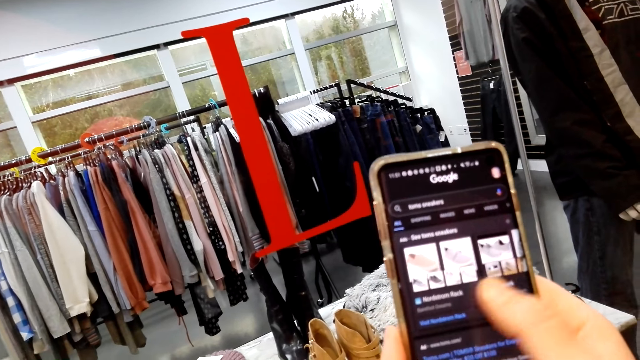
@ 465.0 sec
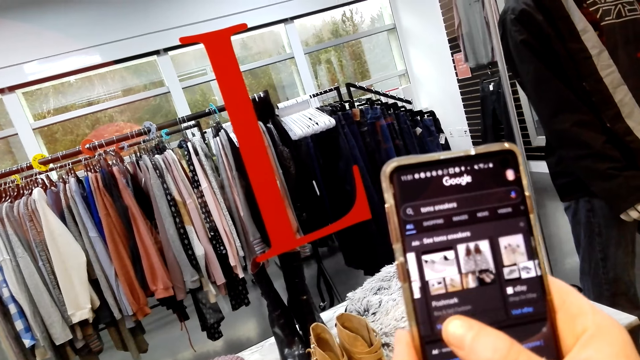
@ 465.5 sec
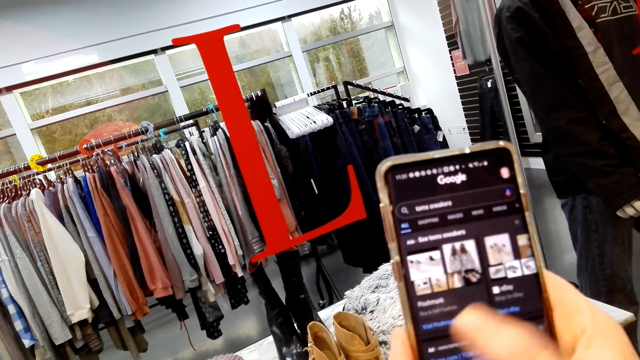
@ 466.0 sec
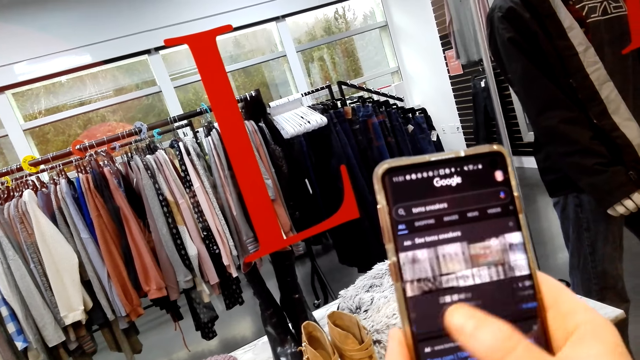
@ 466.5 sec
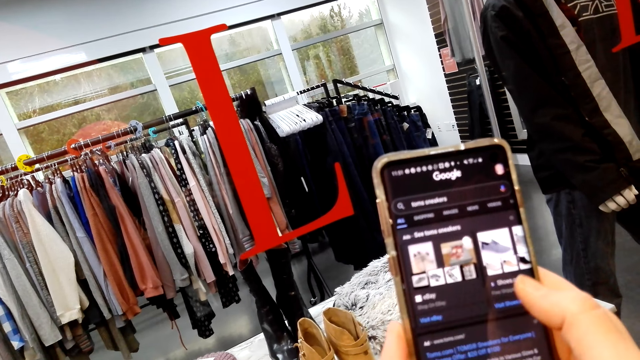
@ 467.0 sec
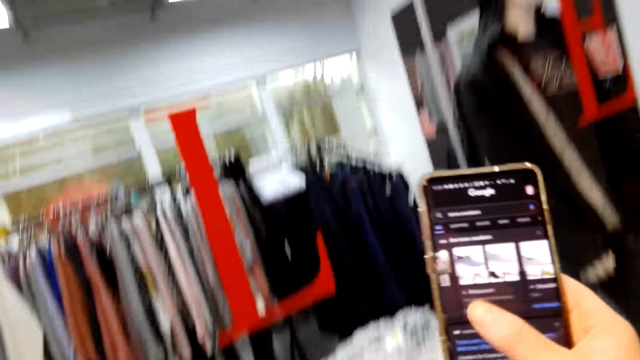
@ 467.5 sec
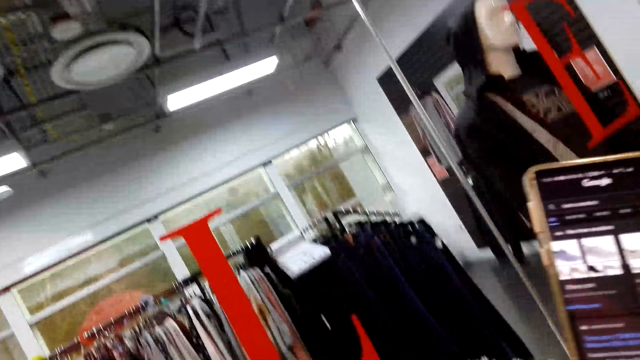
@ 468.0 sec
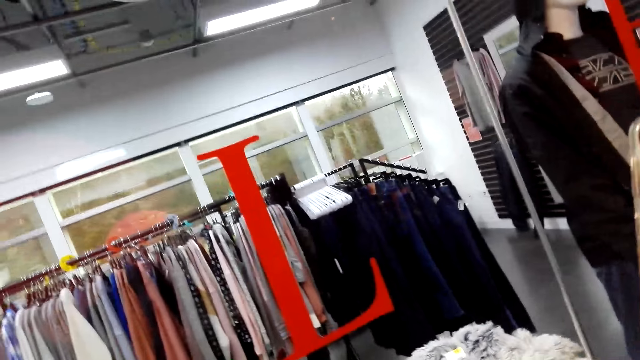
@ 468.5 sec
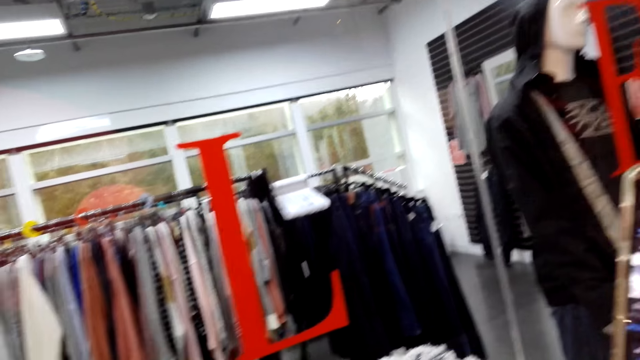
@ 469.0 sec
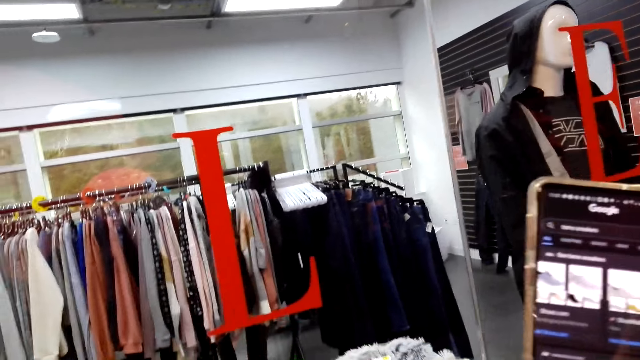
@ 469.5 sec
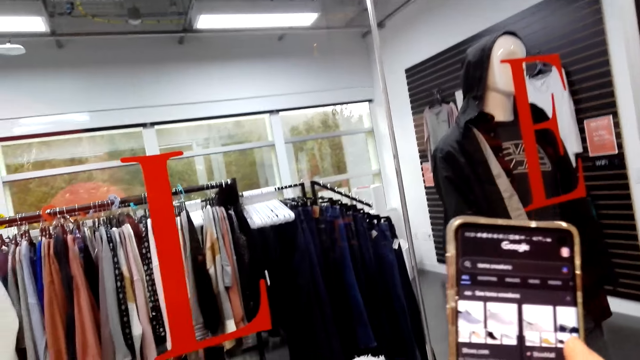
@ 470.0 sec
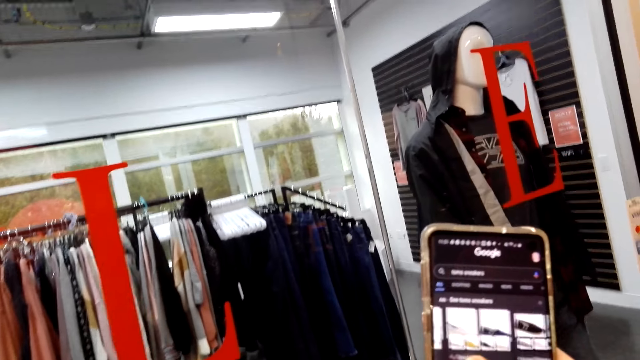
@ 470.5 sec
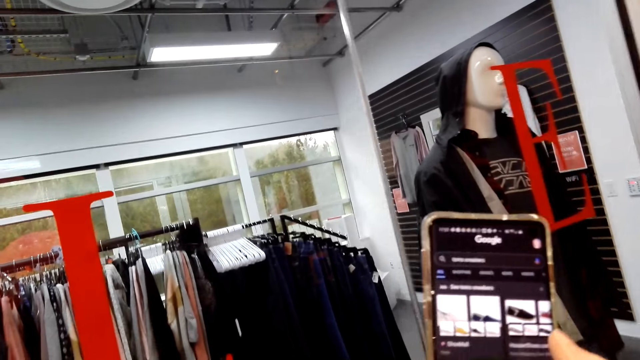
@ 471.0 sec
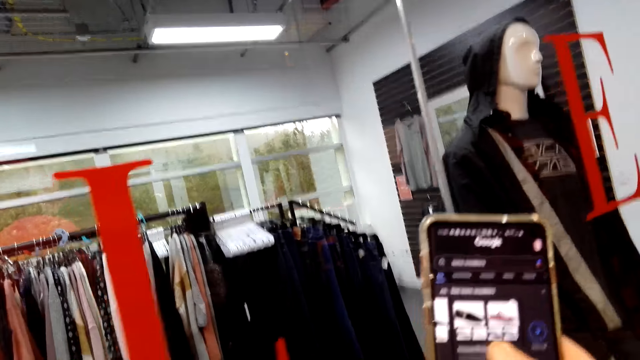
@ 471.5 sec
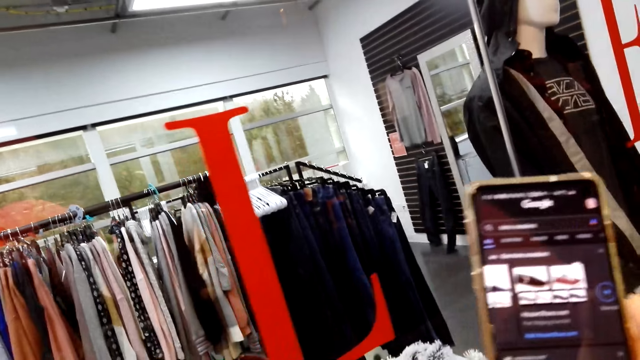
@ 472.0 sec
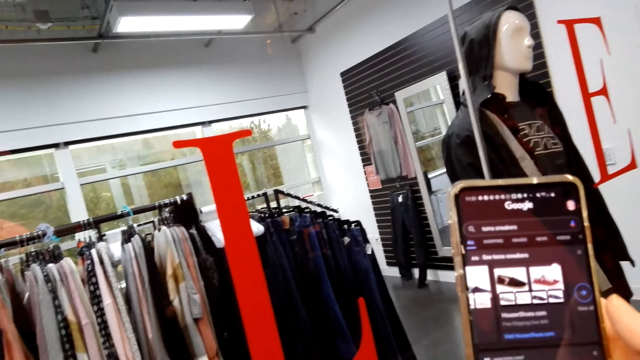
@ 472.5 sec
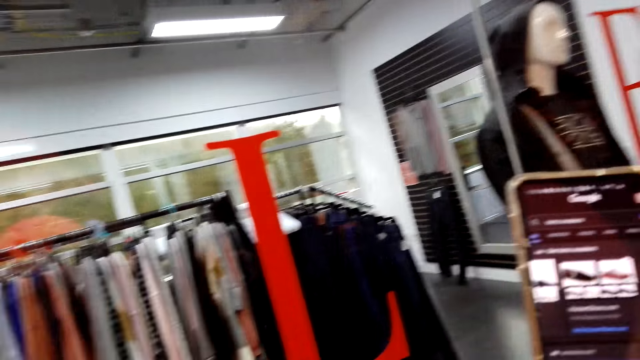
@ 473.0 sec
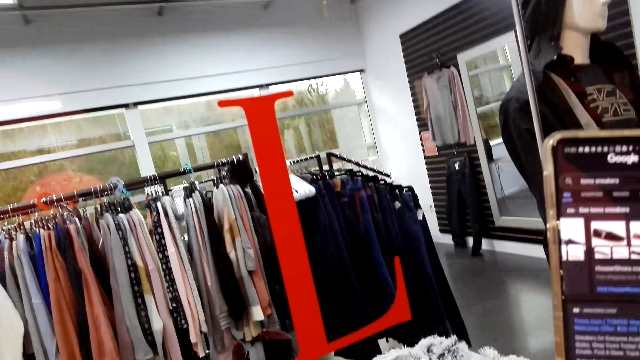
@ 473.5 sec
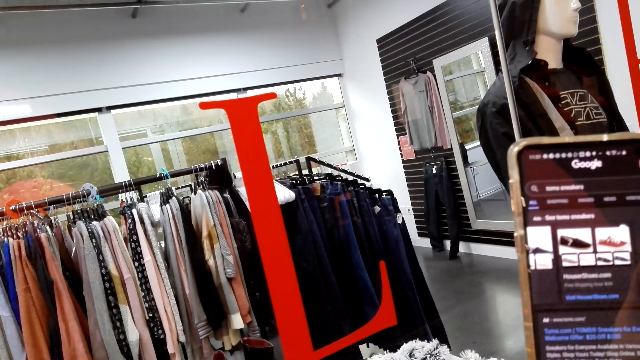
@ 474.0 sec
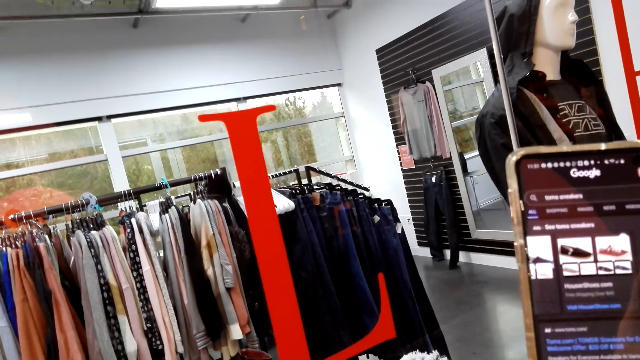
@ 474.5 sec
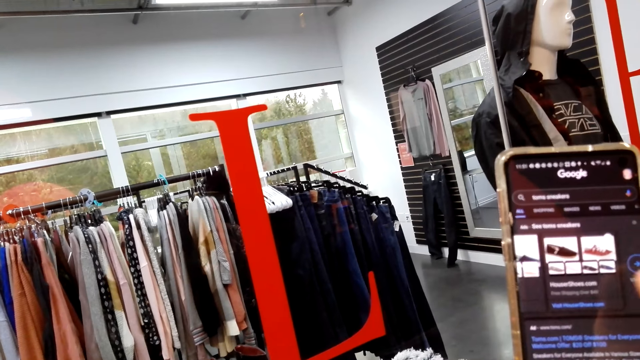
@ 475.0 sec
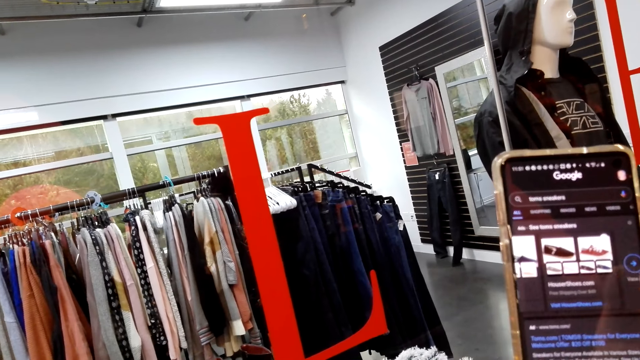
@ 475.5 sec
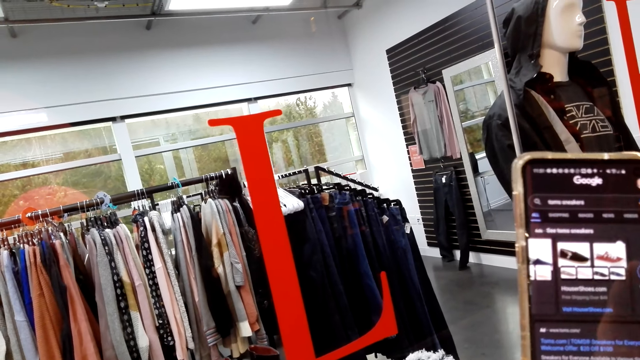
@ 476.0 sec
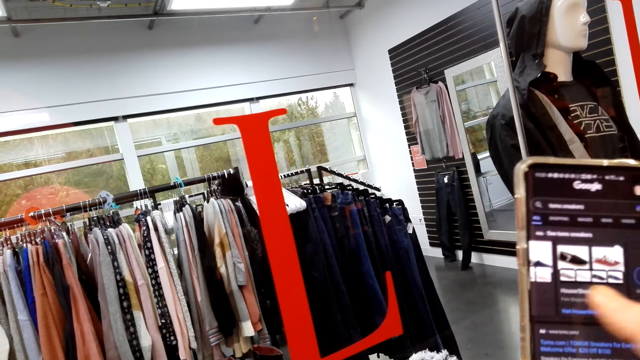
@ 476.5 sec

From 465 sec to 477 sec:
The camera wearer swipes the phone. They look around. They use the phone.

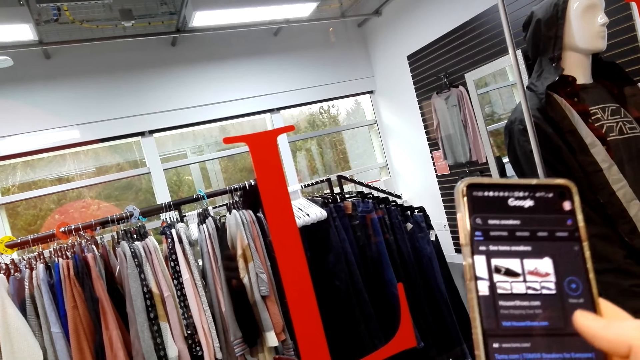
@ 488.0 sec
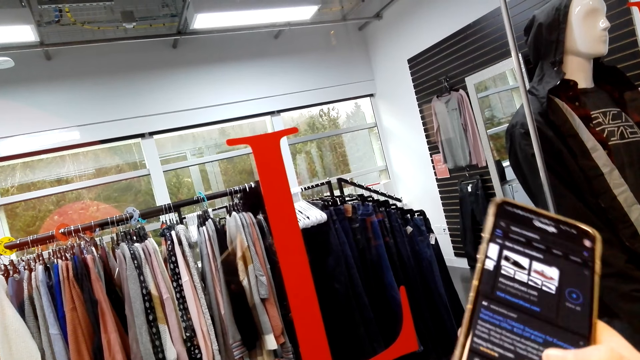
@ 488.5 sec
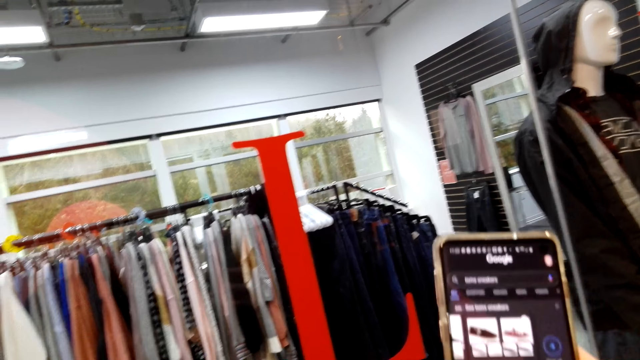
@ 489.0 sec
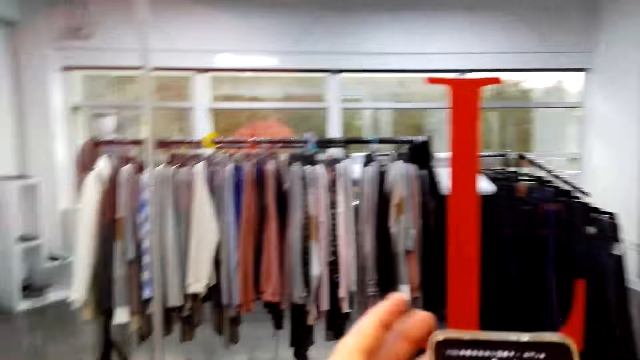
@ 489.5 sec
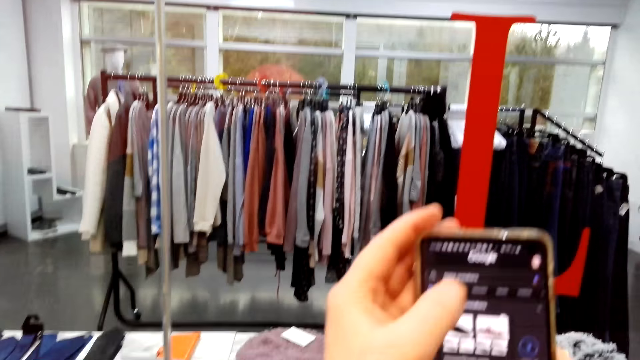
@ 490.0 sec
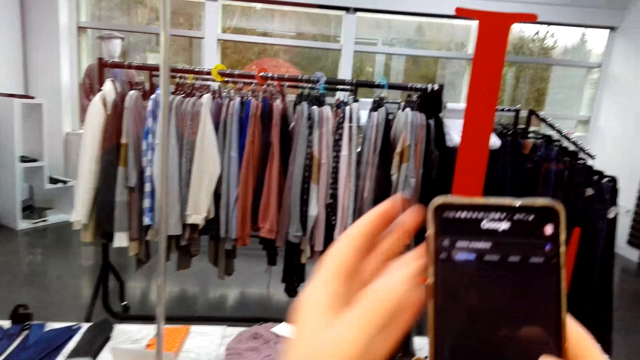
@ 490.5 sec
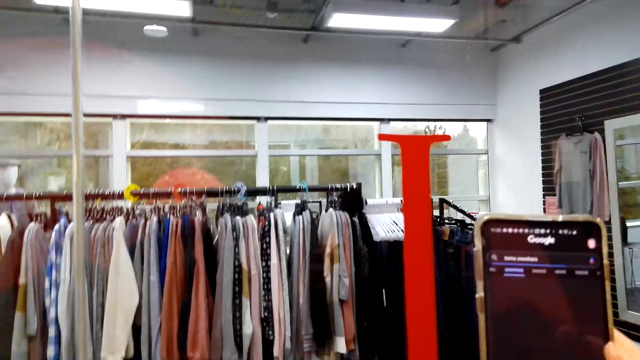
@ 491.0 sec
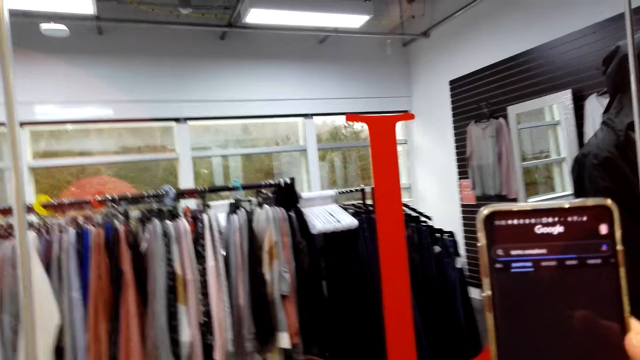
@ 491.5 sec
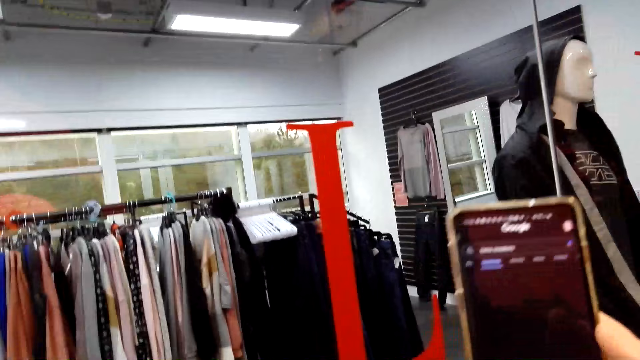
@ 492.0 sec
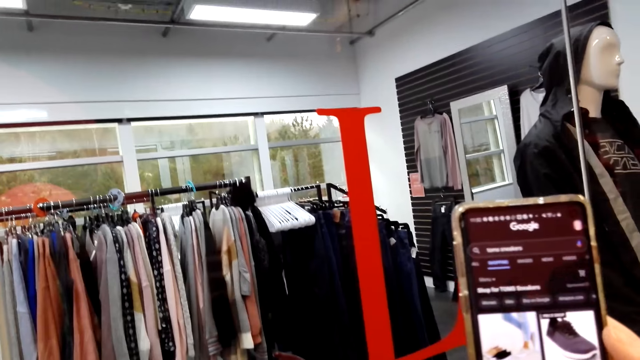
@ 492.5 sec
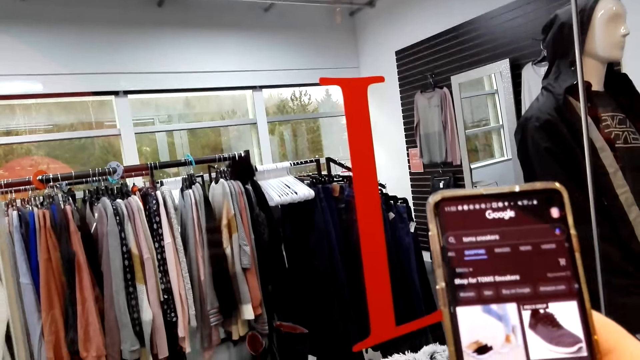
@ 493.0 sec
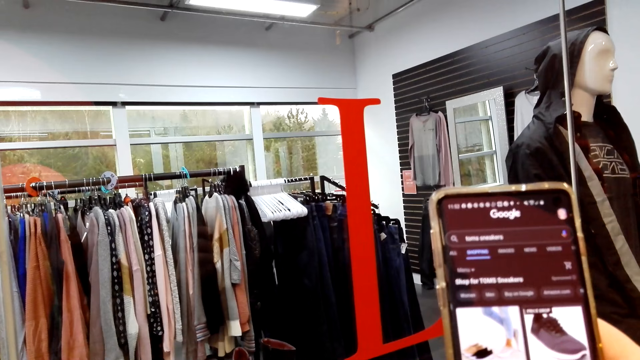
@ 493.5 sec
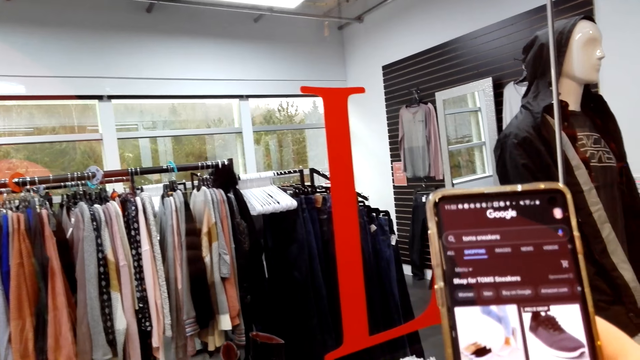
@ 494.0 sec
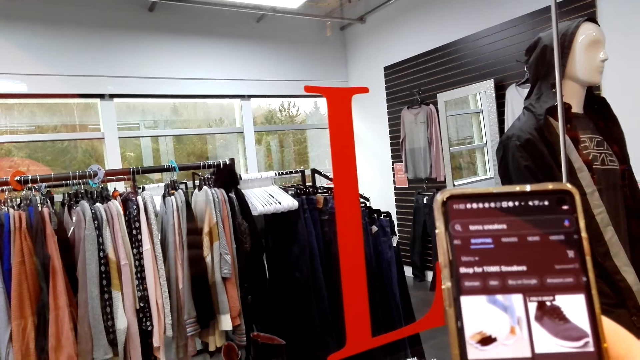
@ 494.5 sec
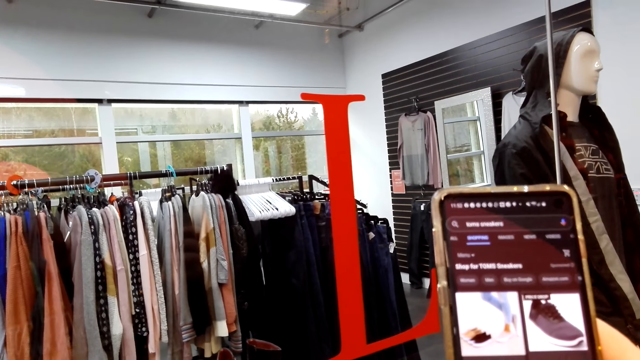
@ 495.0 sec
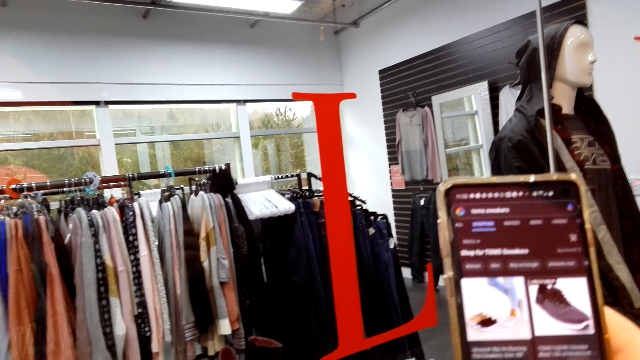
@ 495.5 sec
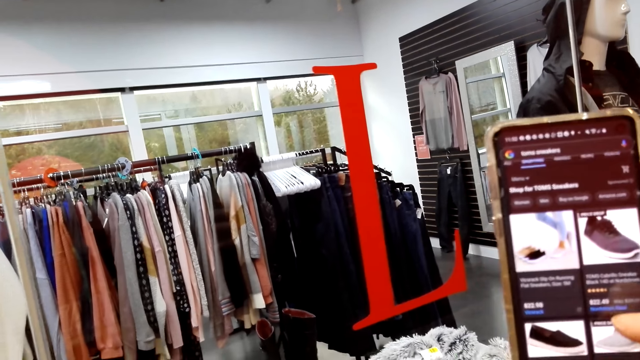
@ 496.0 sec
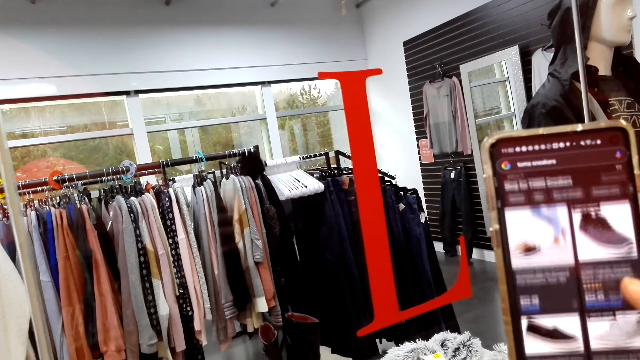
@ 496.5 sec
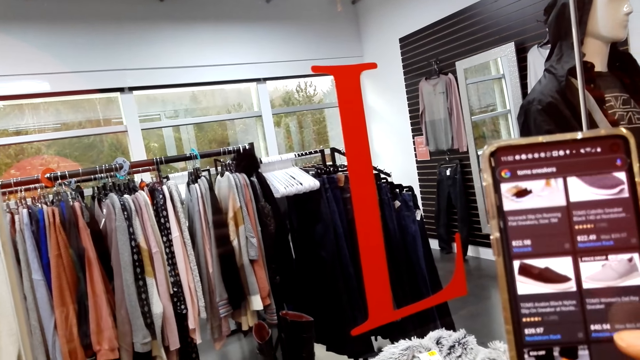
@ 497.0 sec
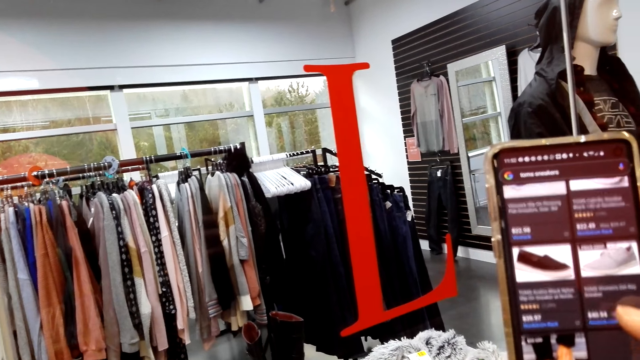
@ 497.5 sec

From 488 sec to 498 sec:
The camera wearer holds a phone with both hands. He touches the phone. He puts down his hand.
